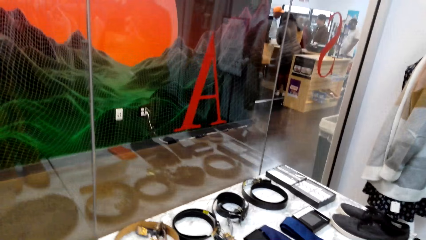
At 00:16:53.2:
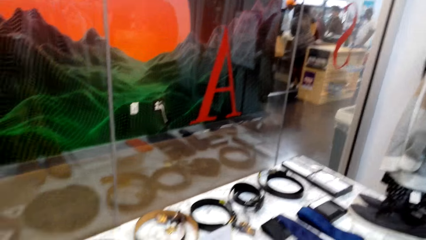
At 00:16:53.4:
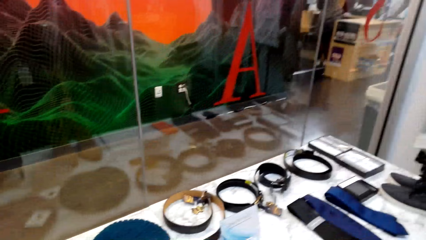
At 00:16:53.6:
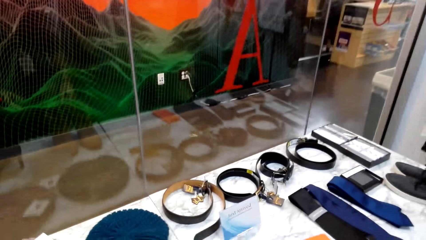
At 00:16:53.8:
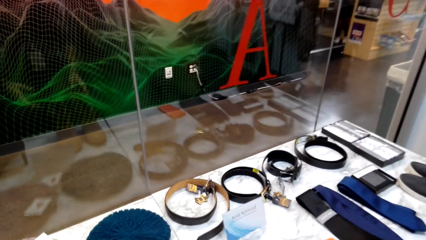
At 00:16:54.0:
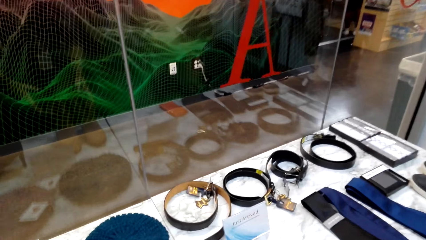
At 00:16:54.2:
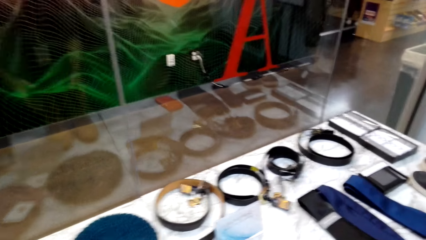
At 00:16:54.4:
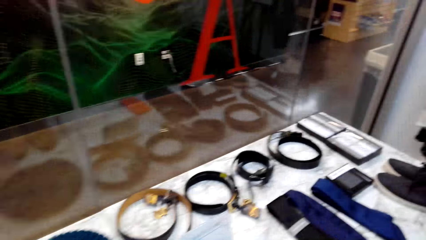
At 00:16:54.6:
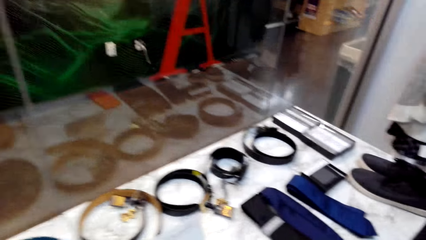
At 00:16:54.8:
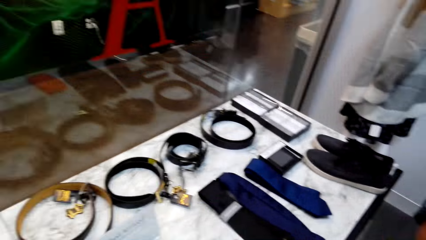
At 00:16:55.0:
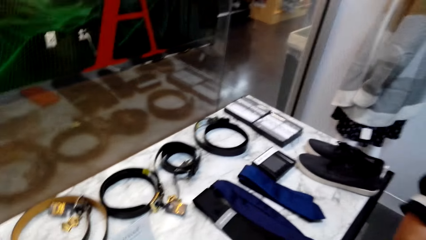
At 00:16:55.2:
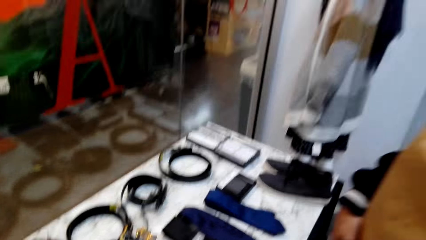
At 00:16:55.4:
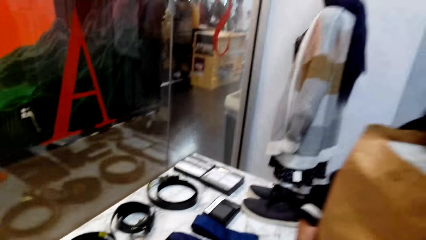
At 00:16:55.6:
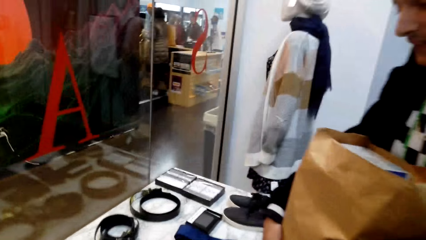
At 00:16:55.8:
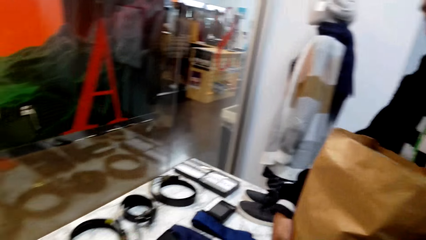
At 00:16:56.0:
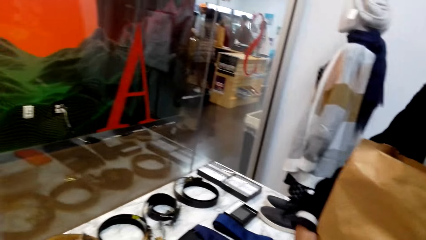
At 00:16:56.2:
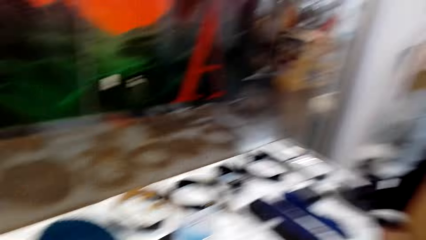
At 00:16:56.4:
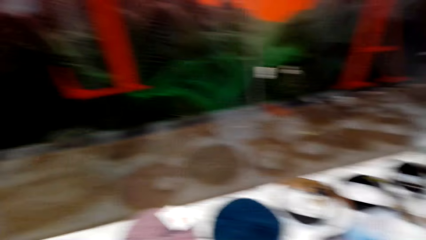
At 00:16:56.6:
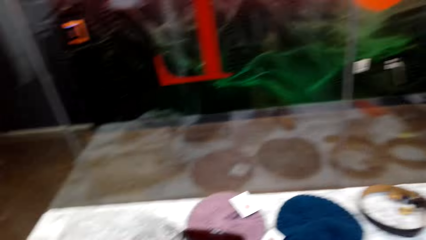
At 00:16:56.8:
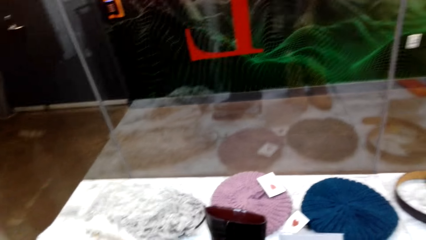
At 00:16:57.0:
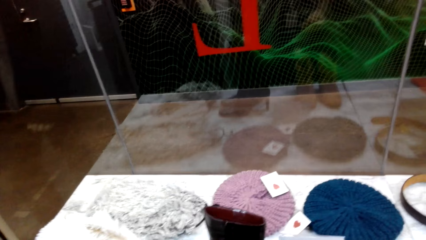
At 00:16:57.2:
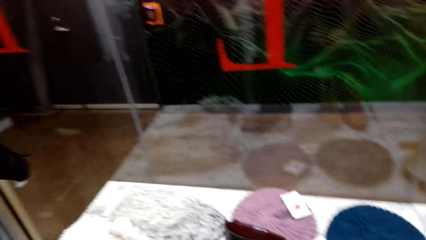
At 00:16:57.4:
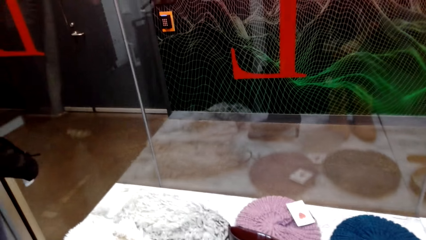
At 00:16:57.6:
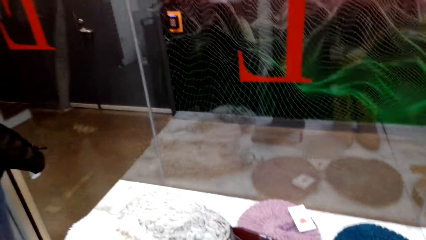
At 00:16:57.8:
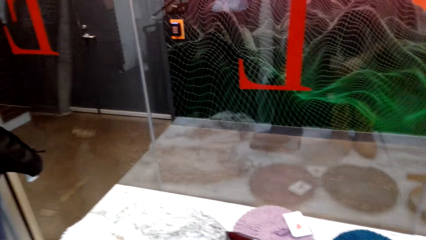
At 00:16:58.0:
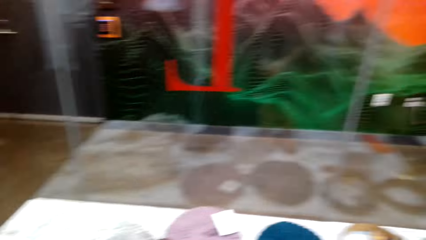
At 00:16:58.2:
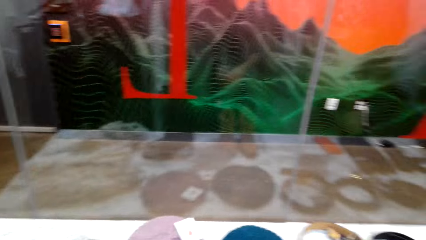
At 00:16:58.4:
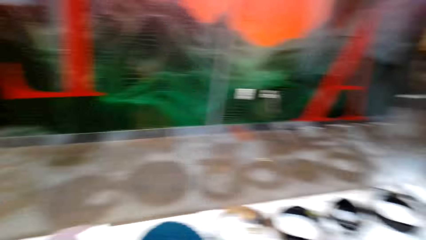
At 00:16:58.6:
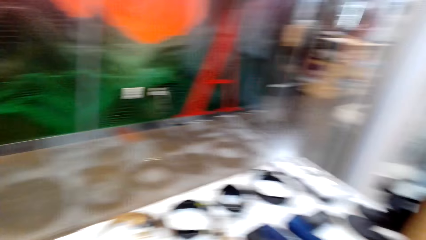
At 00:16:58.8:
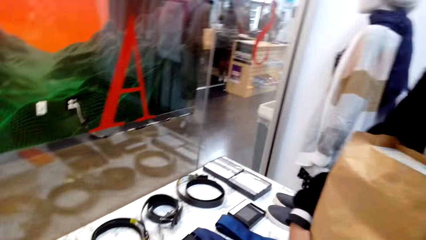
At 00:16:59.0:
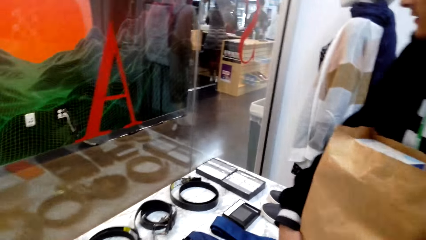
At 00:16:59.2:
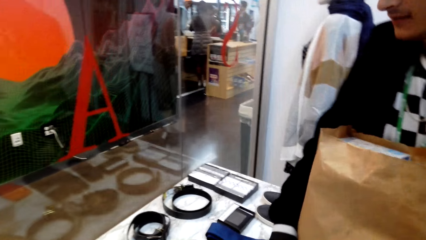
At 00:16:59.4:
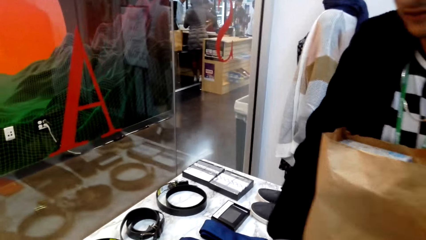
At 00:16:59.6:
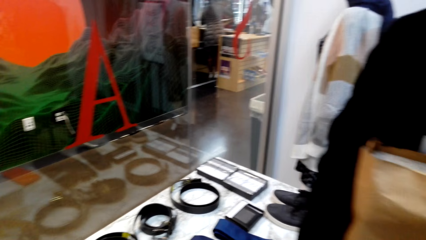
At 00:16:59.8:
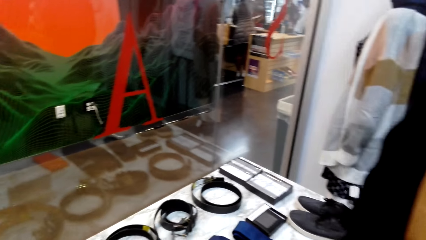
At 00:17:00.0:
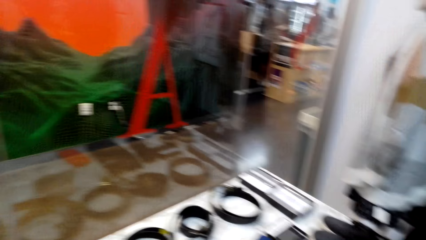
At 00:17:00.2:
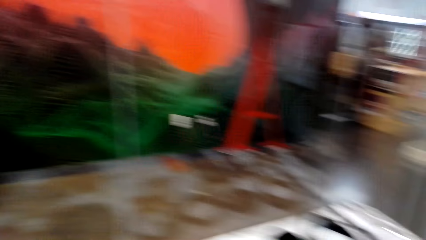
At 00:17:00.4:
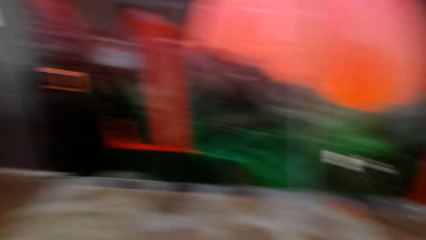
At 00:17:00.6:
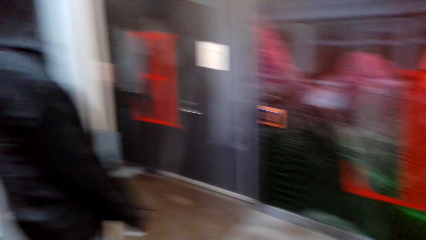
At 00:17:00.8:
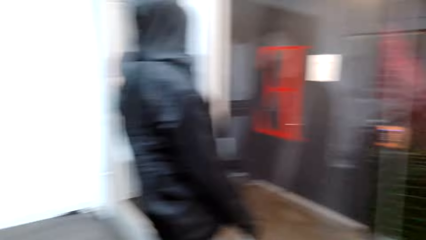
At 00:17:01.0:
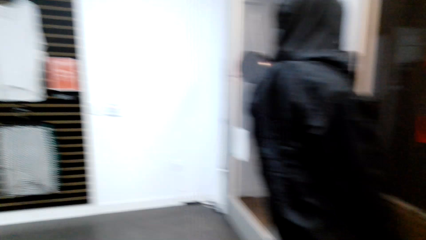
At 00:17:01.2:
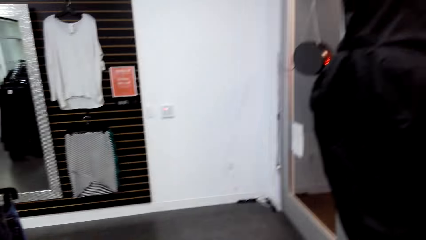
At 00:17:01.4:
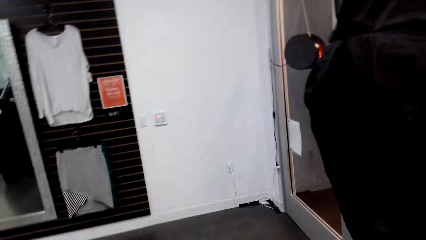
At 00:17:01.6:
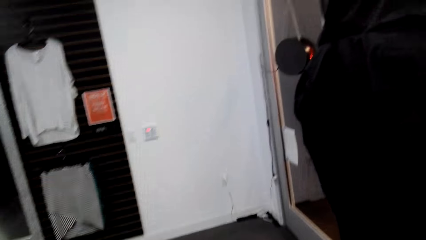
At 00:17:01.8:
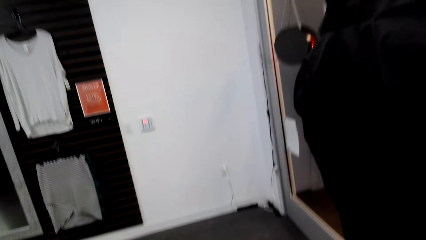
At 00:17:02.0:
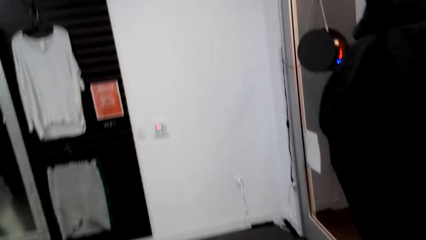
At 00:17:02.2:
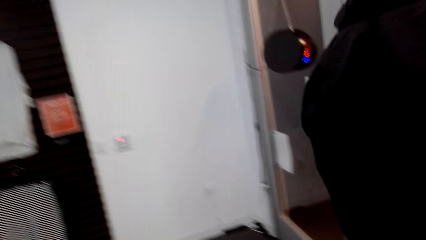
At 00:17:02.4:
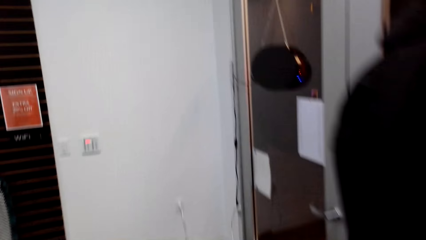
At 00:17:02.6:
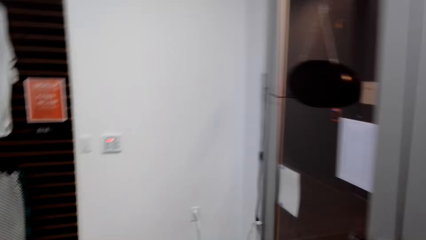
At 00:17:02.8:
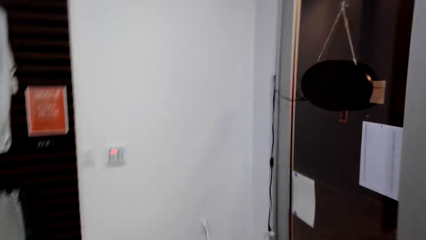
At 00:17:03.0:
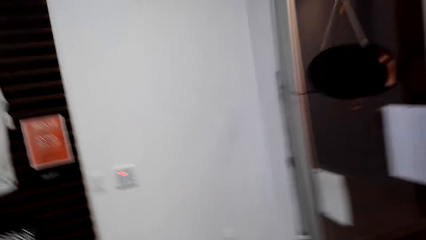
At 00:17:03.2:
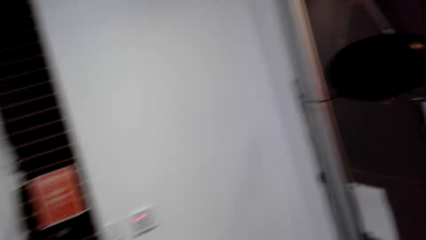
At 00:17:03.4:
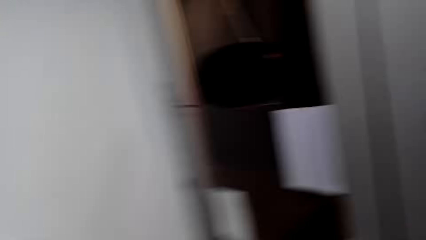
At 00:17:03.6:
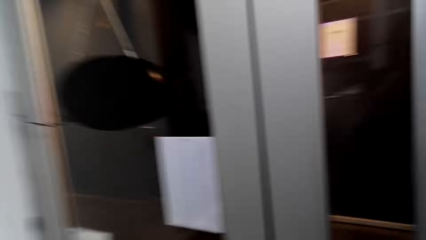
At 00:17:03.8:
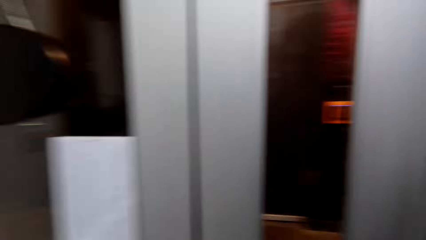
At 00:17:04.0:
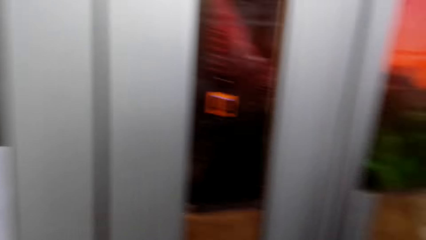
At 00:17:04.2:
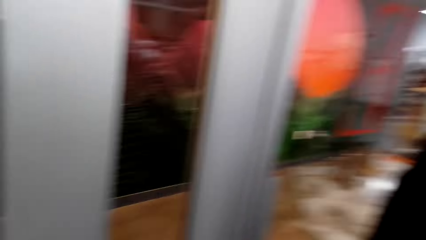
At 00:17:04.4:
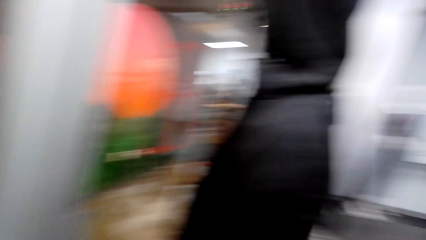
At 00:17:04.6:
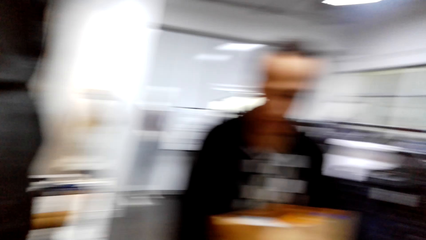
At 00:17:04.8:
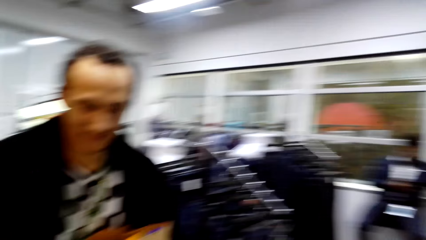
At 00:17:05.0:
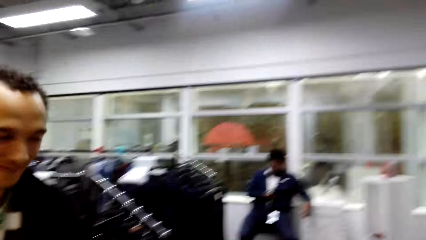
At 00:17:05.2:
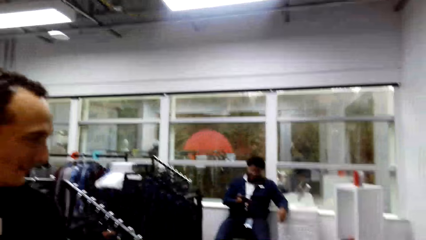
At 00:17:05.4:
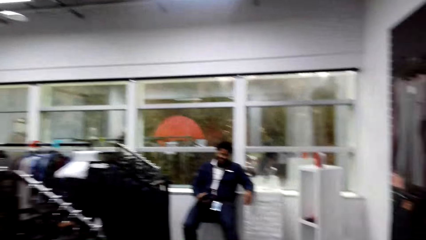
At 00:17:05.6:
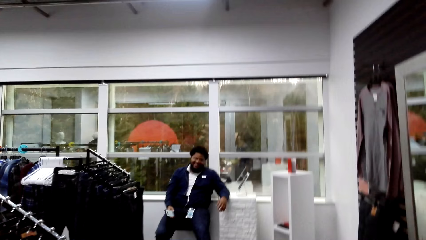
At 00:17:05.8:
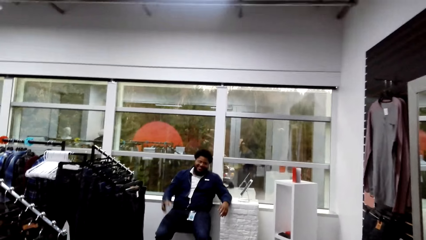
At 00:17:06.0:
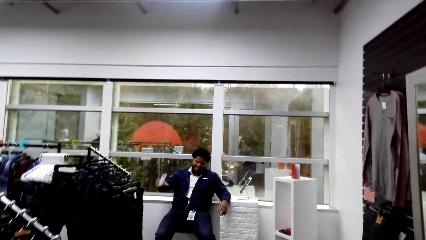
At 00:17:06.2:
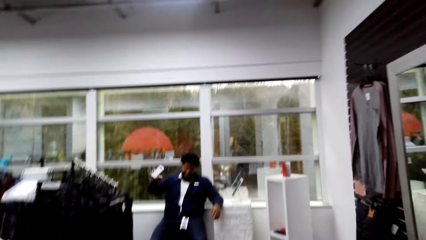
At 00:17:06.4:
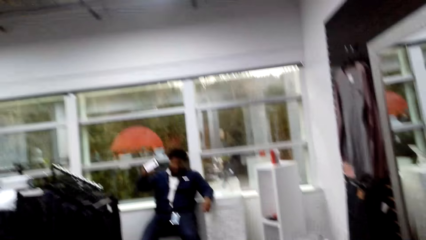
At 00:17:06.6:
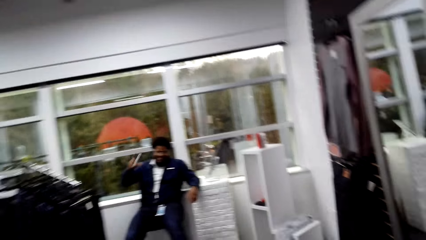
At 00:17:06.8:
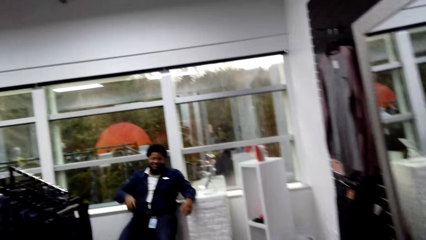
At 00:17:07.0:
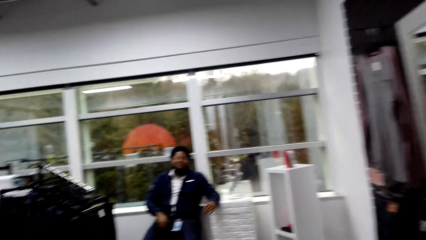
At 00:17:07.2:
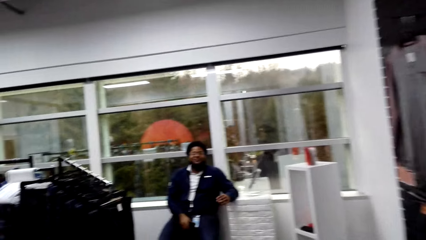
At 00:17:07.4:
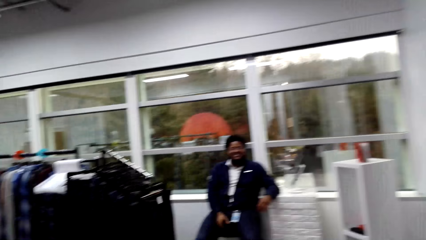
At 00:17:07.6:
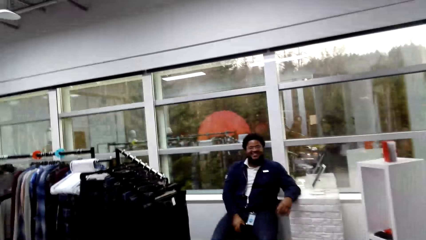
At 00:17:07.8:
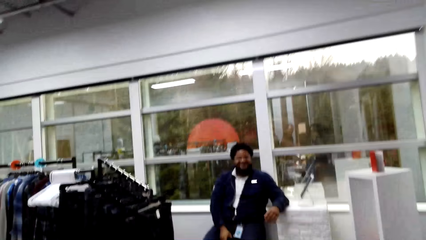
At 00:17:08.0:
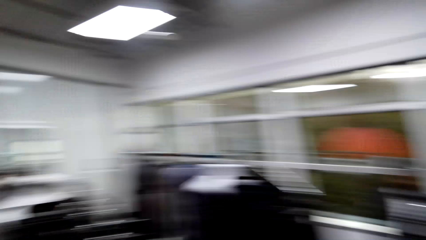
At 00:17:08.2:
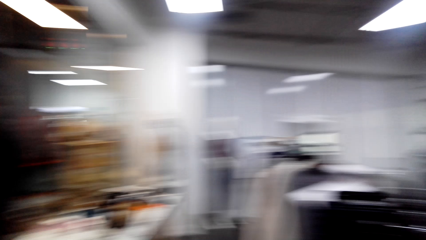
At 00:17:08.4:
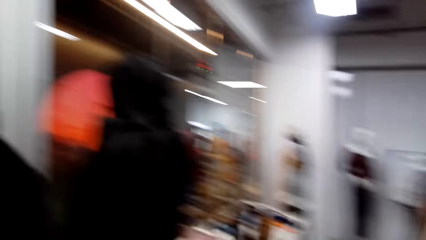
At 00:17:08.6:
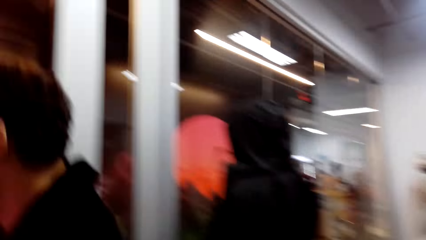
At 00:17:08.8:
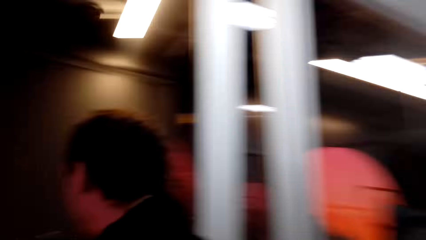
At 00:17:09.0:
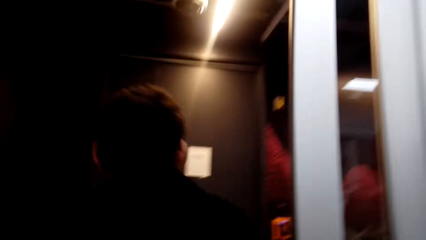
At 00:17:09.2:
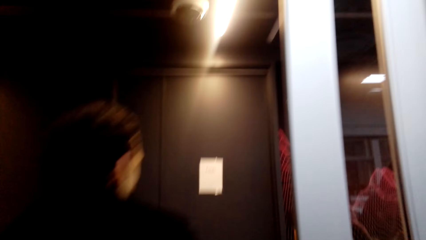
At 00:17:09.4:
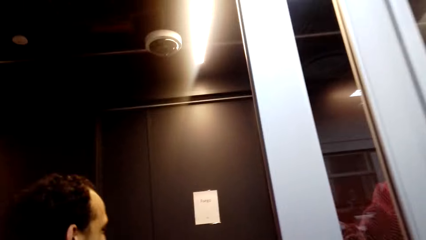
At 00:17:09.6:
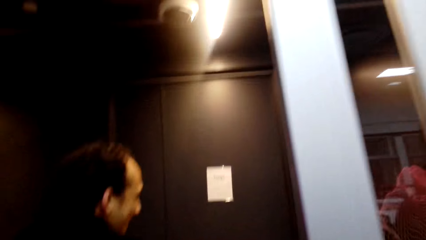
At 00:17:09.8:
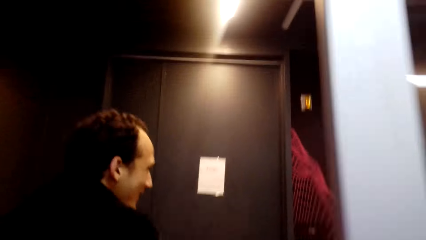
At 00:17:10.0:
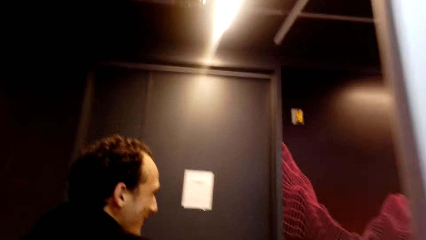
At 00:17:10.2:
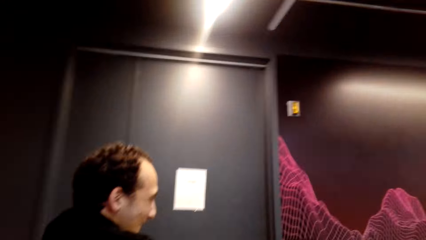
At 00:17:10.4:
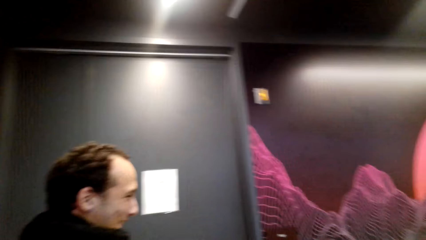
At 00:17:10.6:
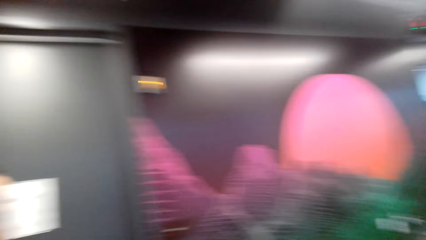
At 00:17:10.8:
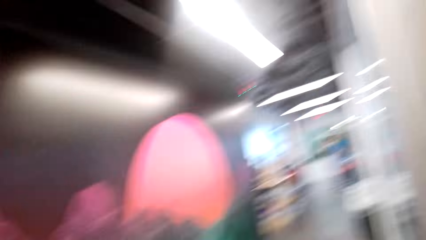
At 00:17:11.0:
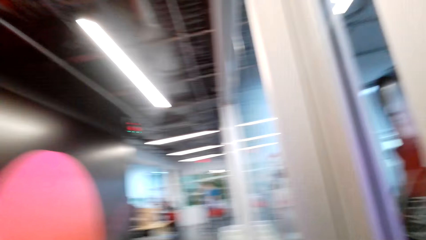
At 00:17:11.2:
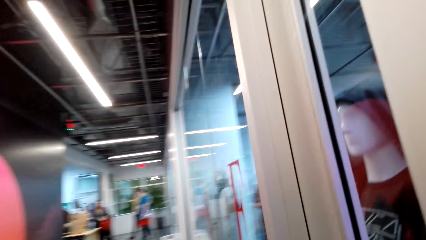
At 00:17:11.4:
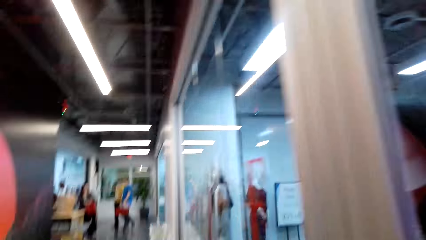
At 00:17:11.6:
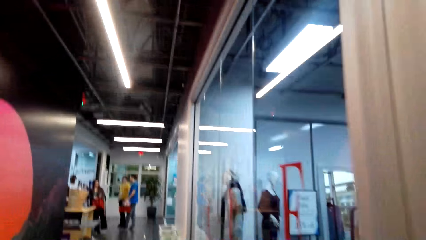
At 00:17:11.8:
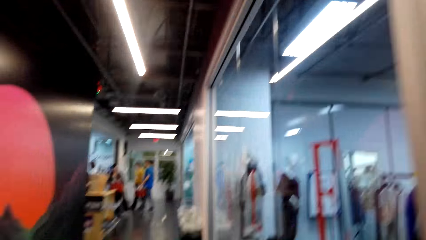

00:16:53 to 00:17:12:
The camera wearer talks to a person. They look around. They open the store door. Another person waves at the camera wearer and the first person. The first person walks out of the outfit store. The camera wearer walks out of the store door.
